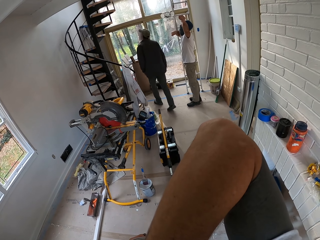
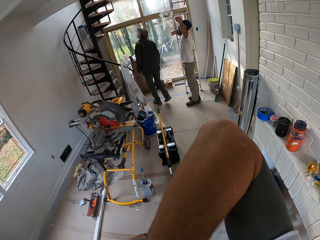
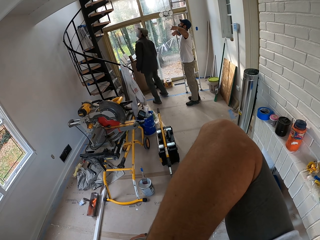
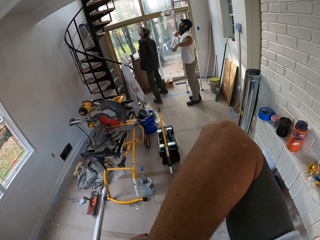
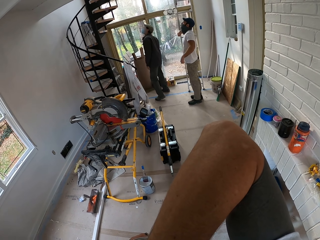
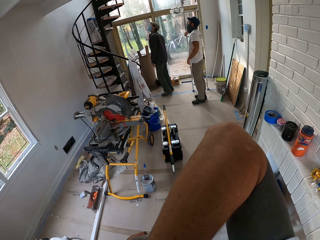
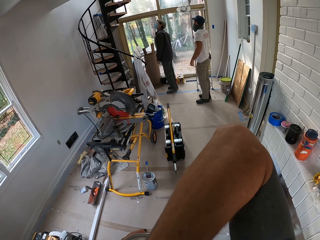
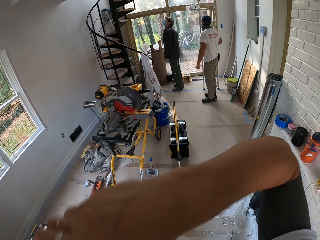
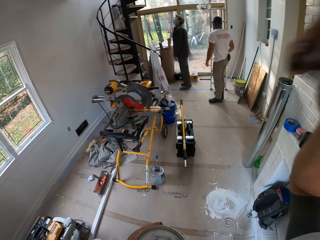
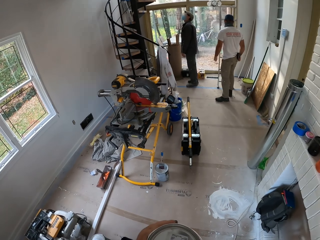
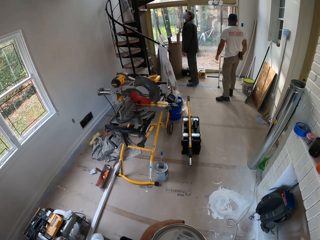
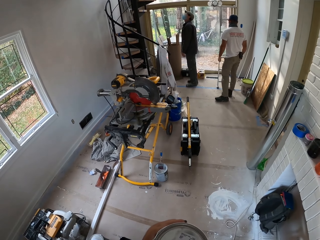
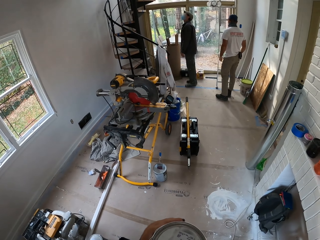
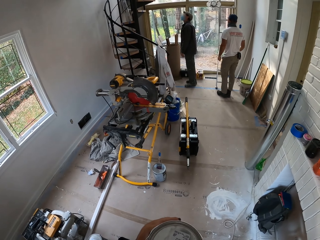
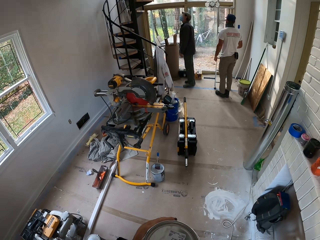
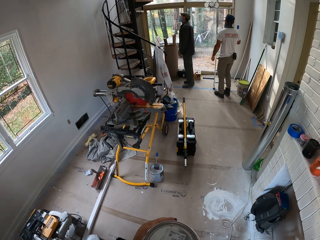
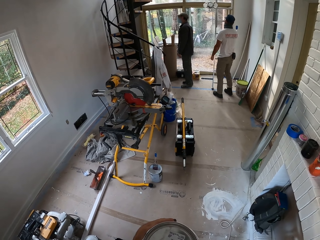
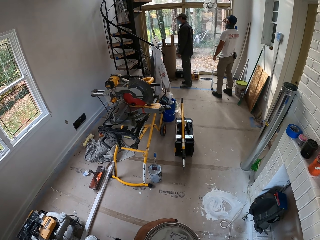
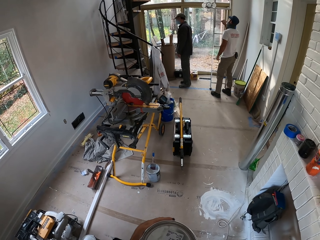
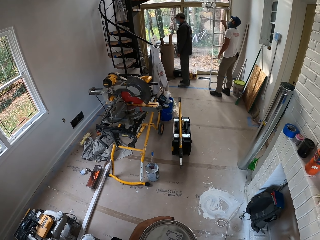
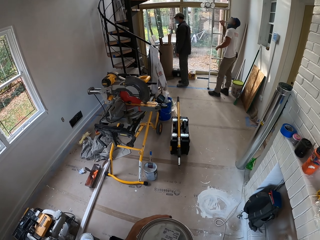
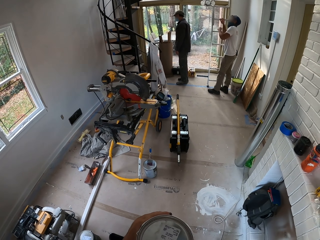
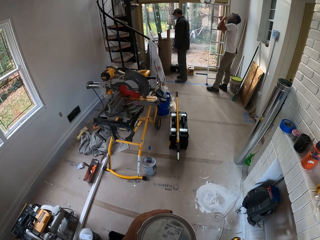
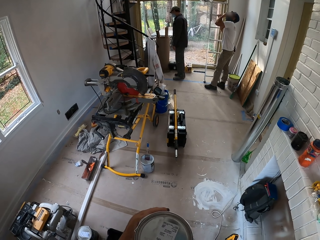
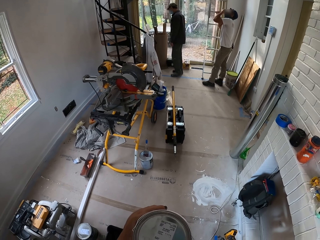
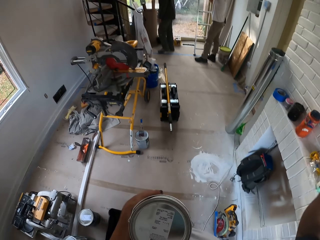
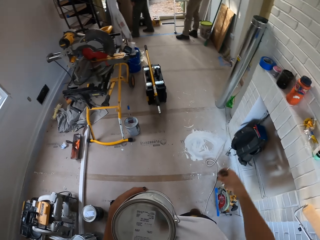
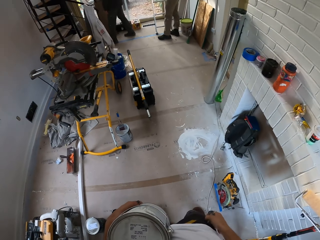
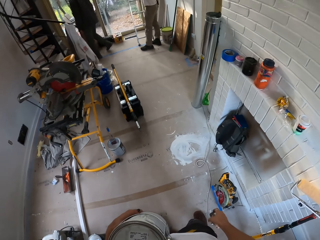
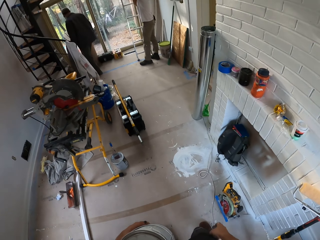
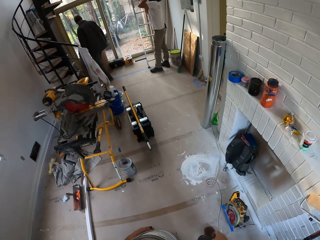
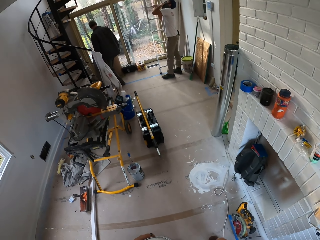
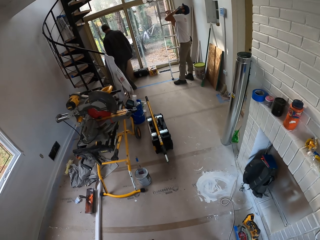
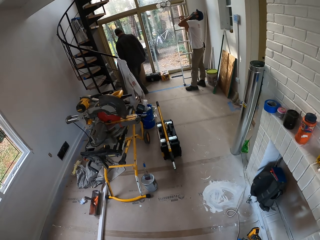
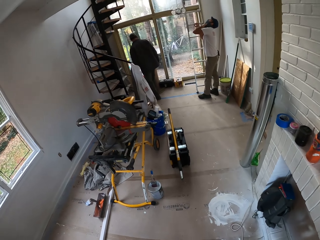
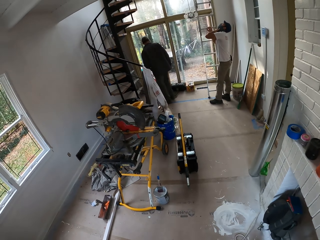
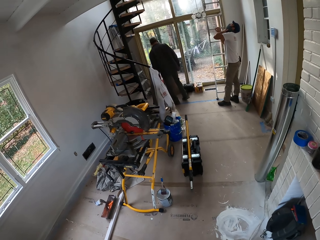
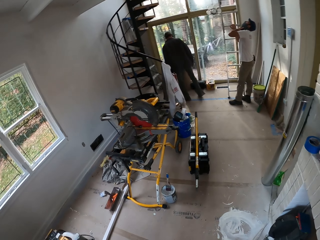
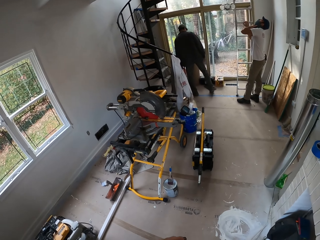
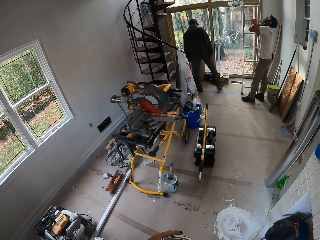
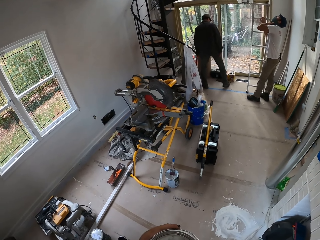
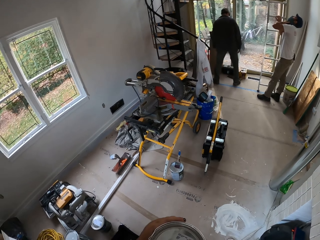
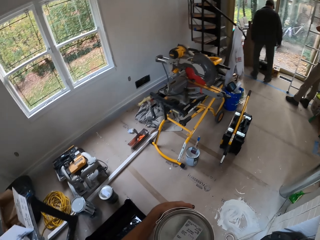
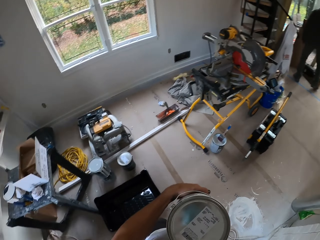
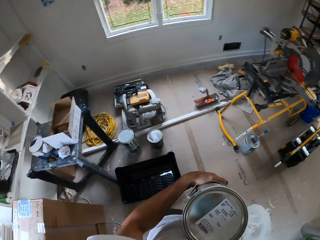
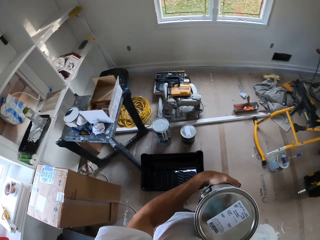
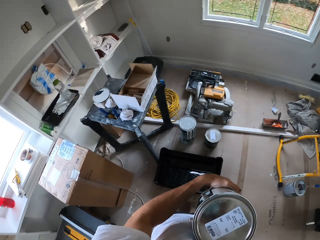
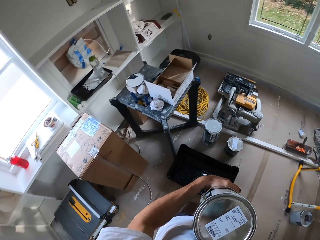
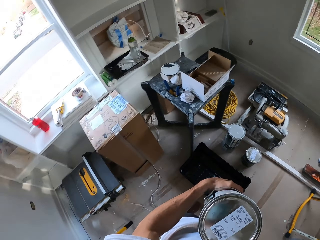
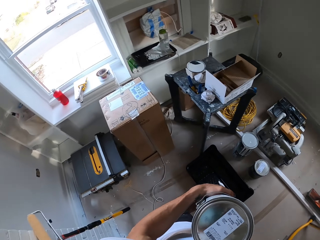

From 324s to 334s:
A man walks around the house. The camera wearer stands in the house. Another man holds a ladder. The camera wearer holds the paint can. The other man holds his mouth. The first man walks around the house. The other man holds his mouth. The camera wearer looks around the house.

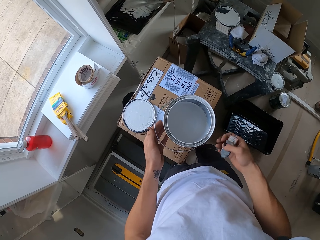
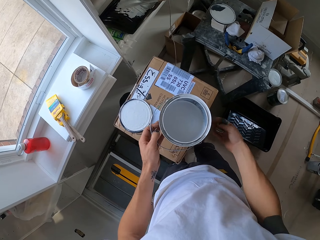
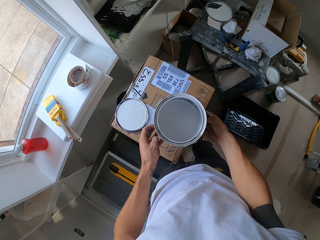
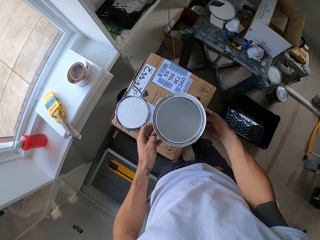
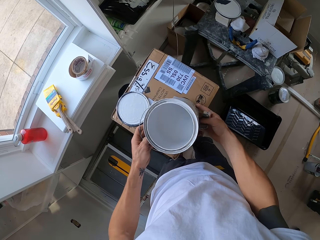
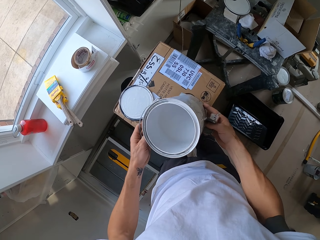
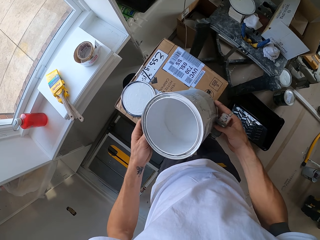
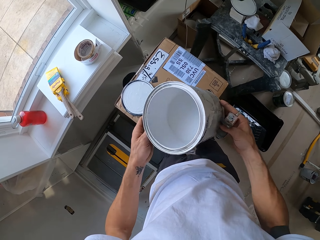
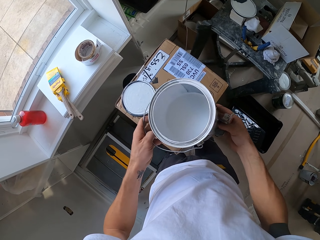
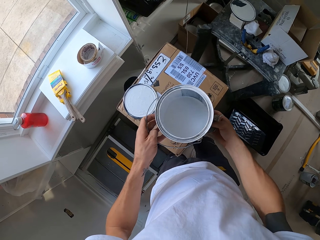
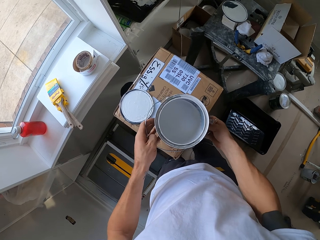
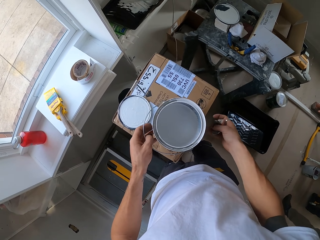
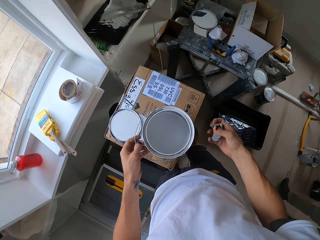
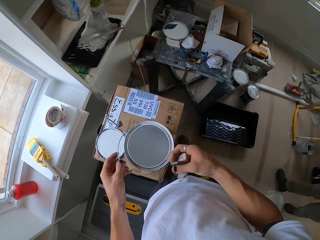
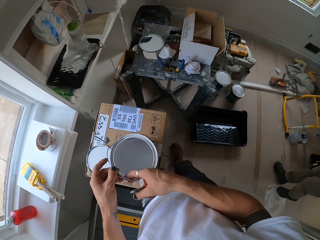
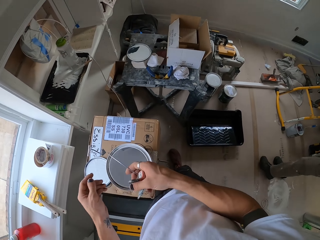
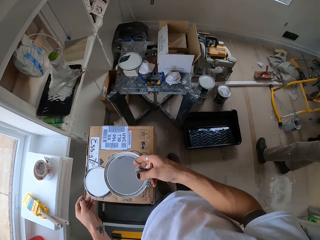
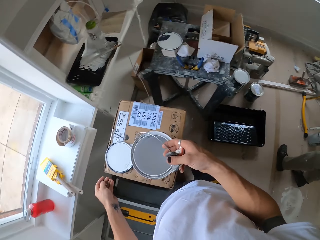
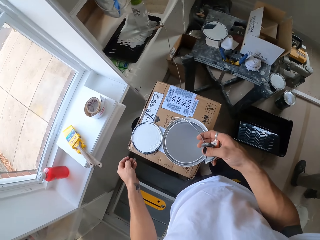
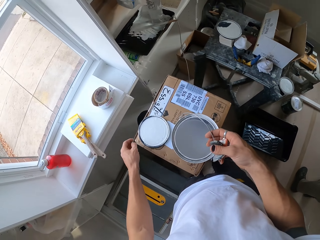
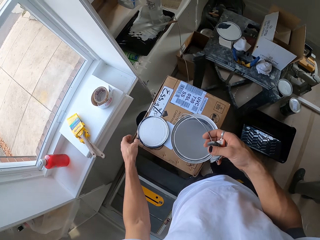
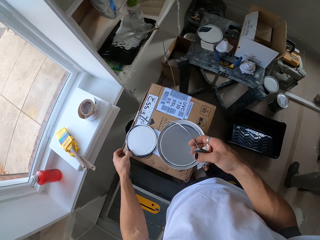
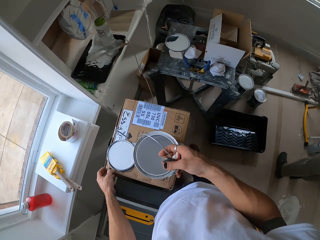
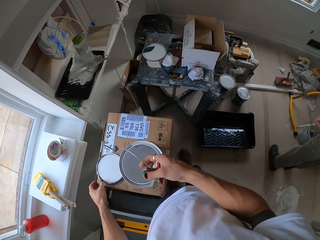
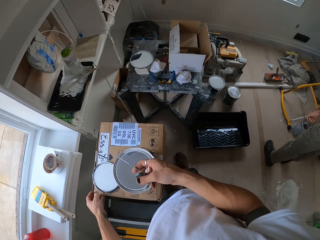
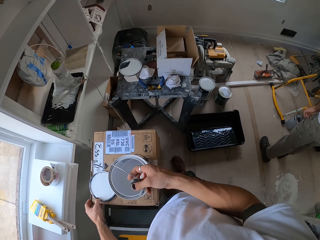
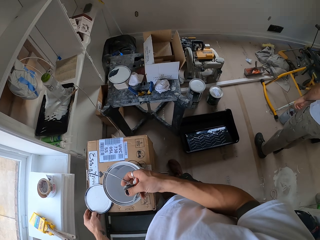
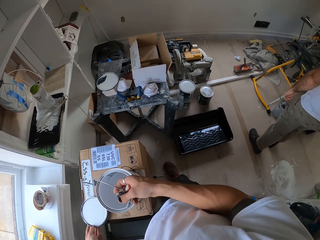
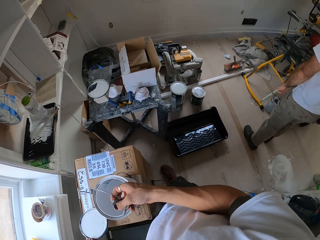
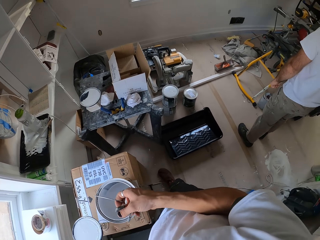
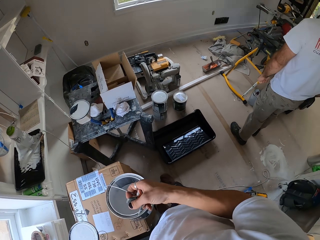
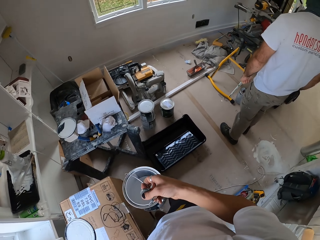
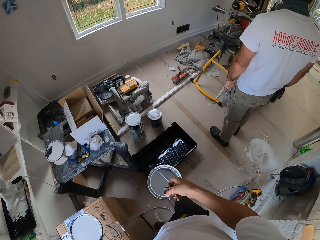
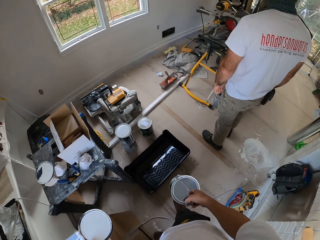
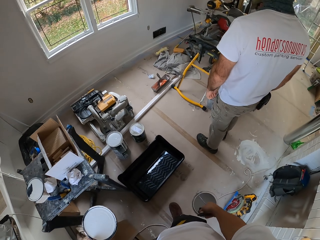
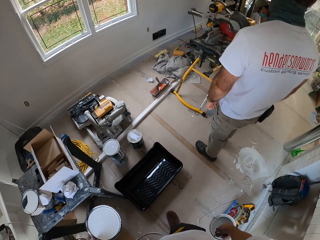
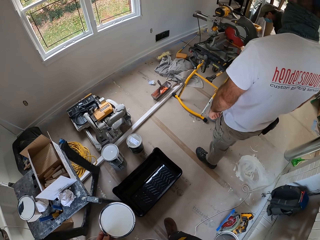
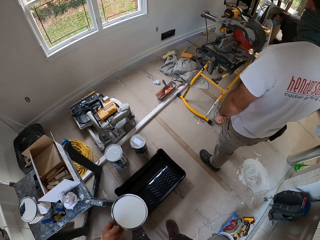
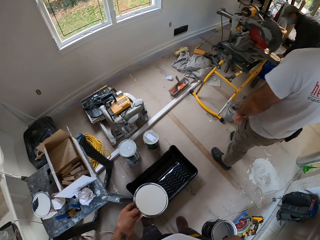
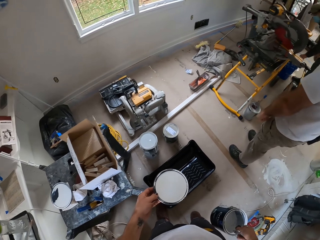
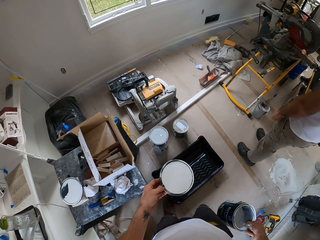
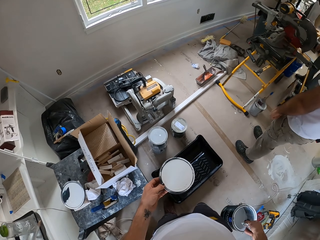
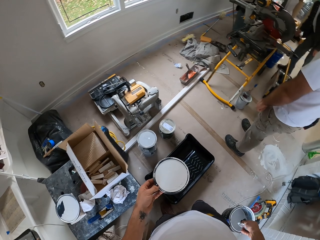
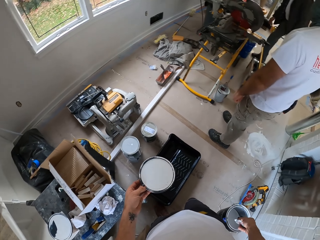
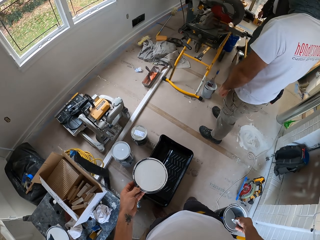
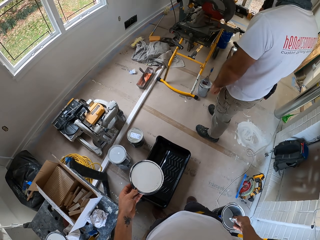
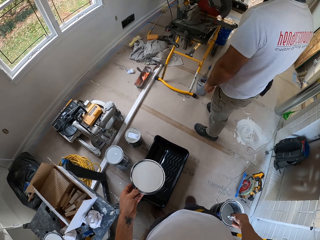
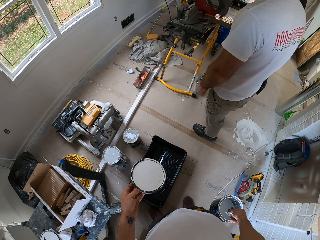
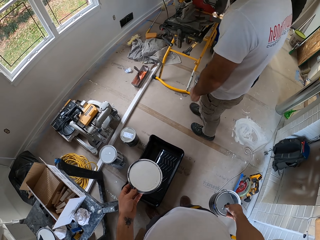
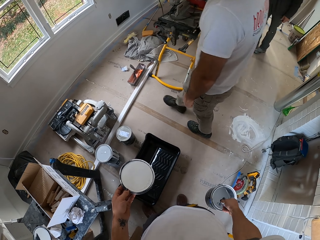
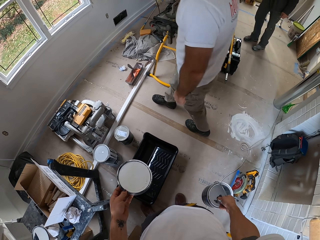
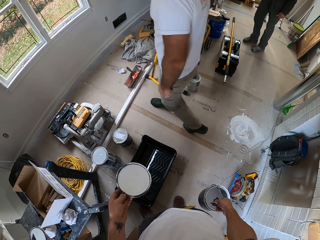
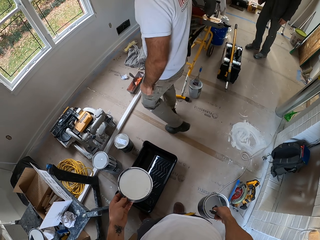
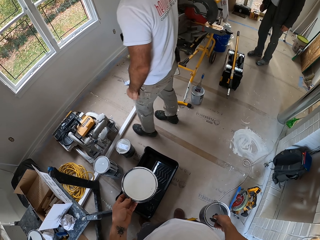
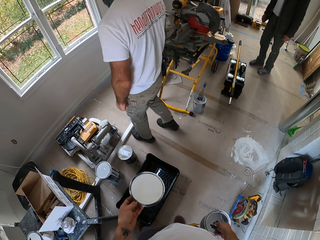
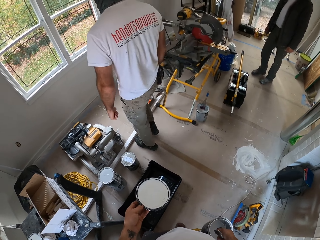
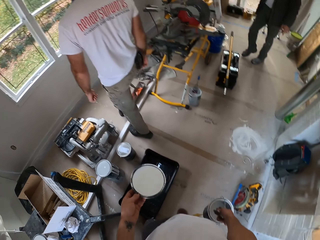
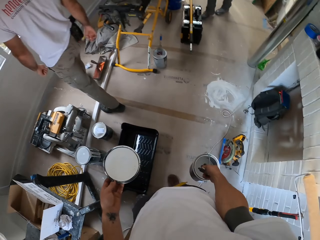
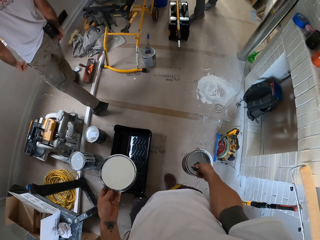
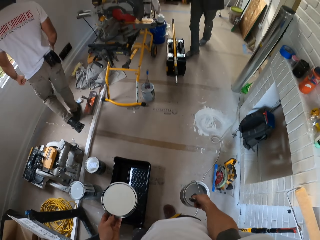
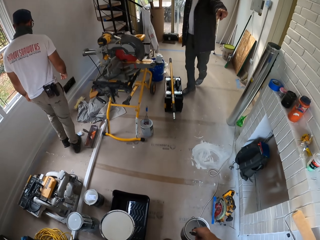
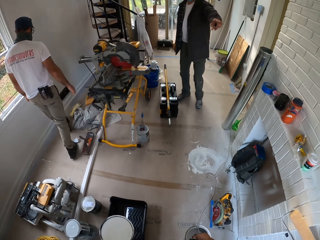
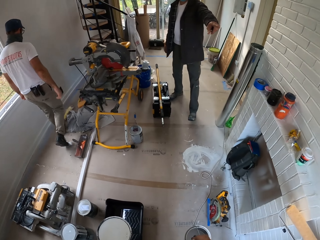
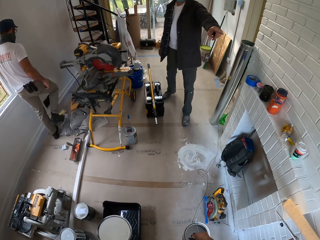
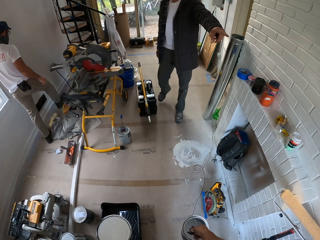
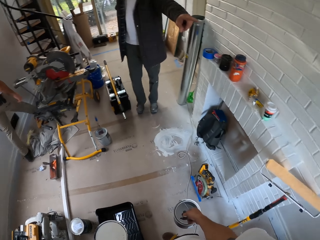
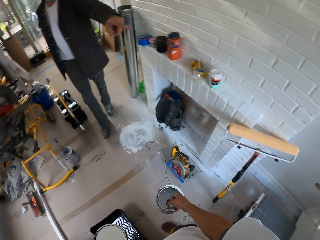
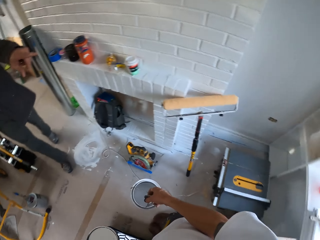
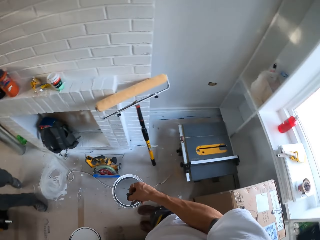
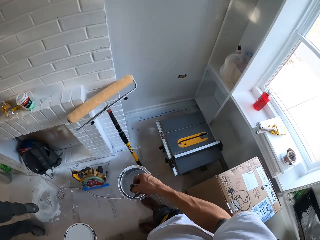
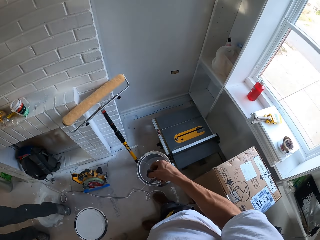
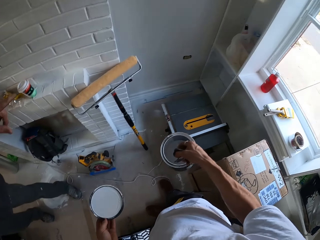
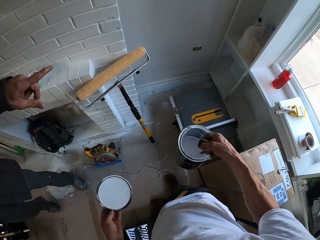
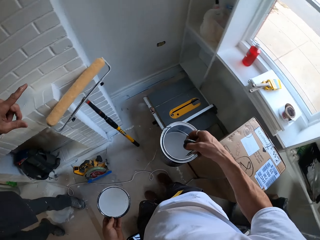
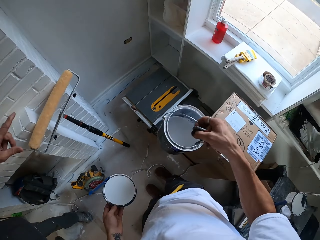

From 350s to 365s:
The camera wearer lifts the paint lid. They lift the paint can. They check the paint. They drop the paint tin. They take the paint can with the right hand. A man stands in the house. The camera wearer looks around the house. Another man walks around the house. The first man walks around the house. The camera wearer looks around the house. The other man points at something and walks around the house. The camera wearer talks with the other man in the house. They turn around.
